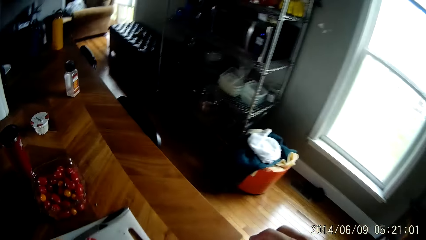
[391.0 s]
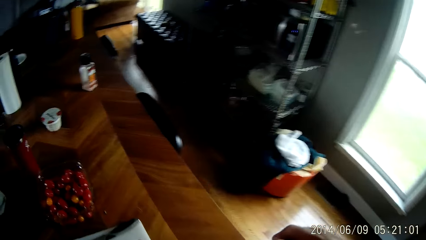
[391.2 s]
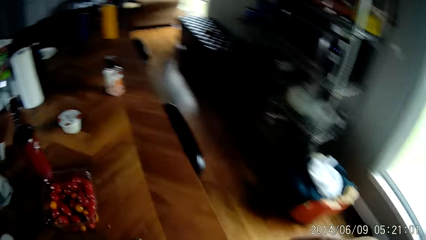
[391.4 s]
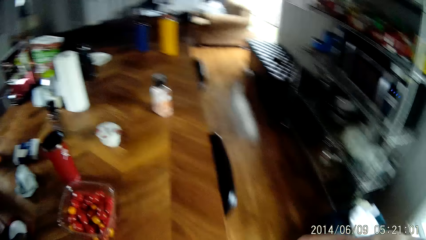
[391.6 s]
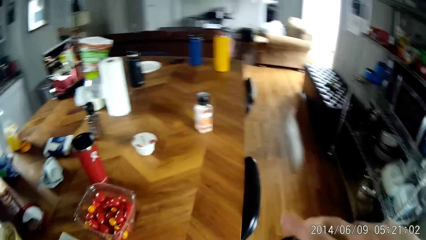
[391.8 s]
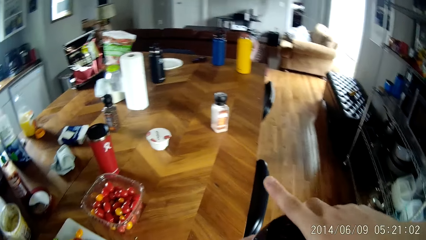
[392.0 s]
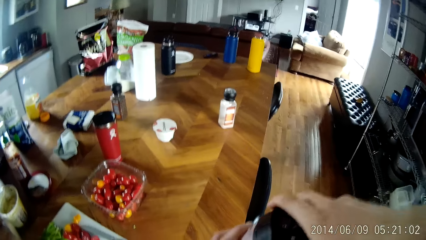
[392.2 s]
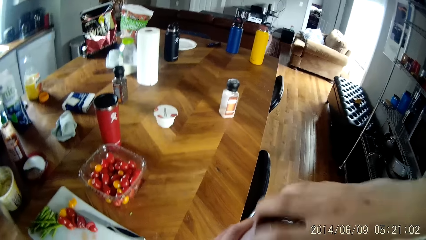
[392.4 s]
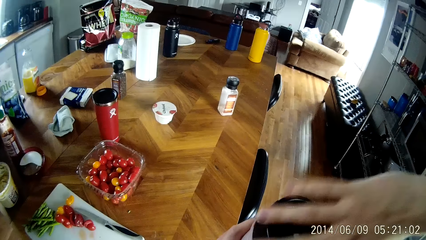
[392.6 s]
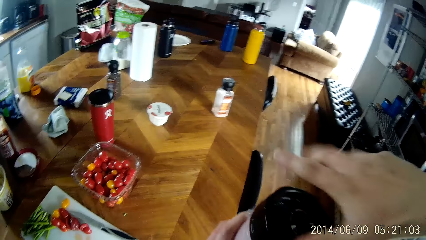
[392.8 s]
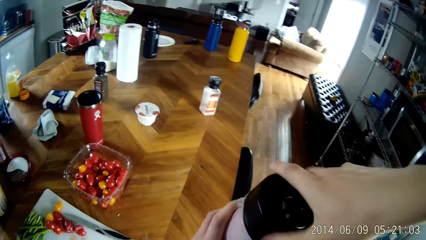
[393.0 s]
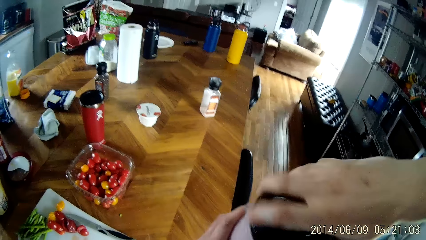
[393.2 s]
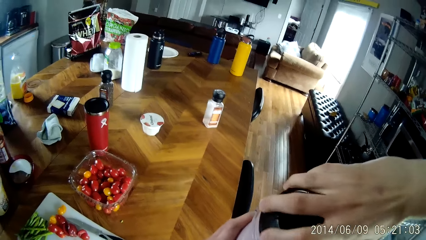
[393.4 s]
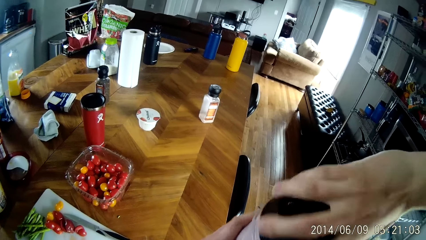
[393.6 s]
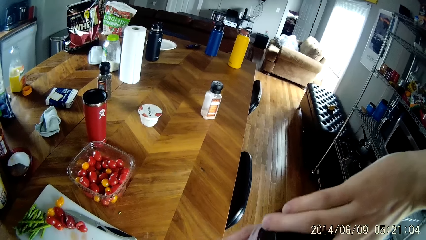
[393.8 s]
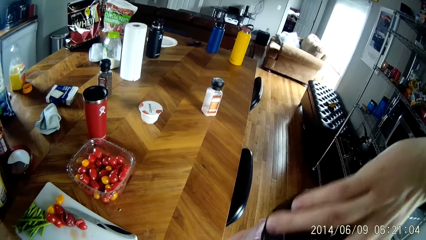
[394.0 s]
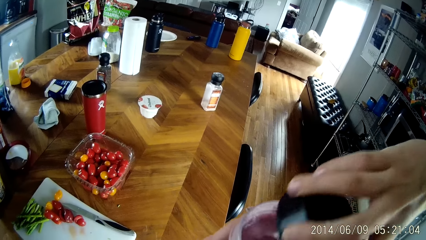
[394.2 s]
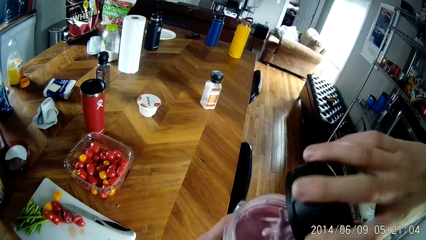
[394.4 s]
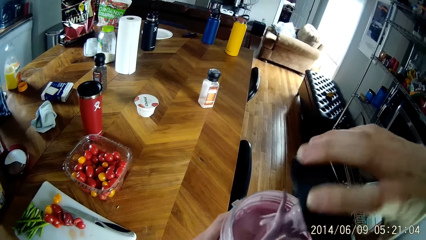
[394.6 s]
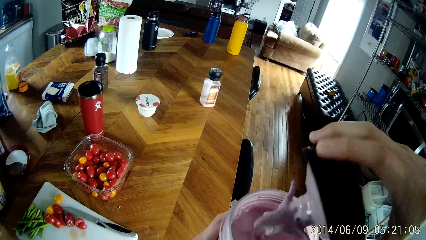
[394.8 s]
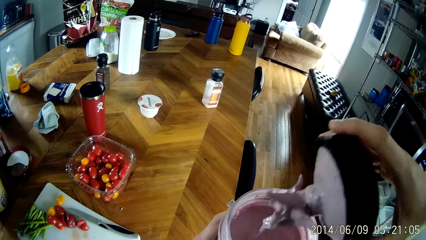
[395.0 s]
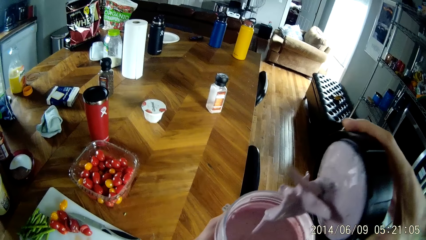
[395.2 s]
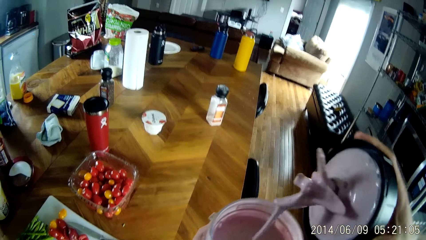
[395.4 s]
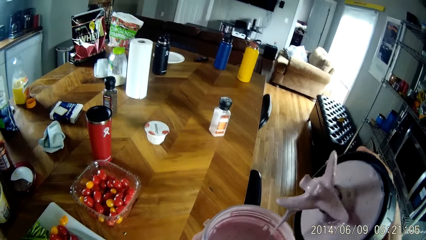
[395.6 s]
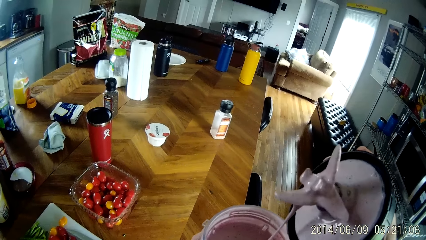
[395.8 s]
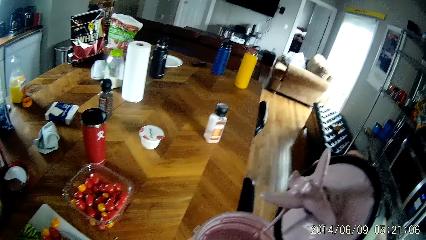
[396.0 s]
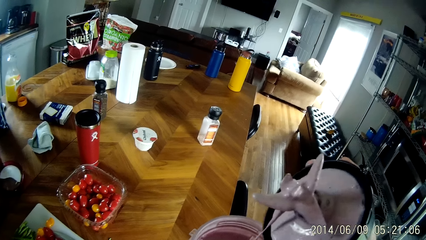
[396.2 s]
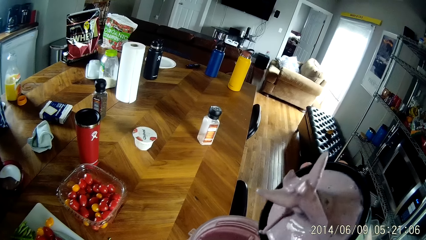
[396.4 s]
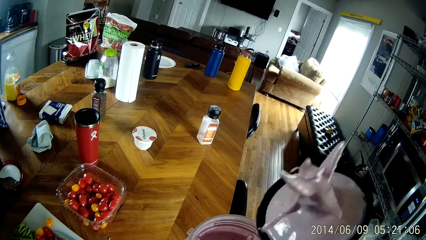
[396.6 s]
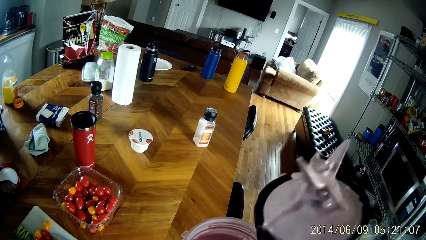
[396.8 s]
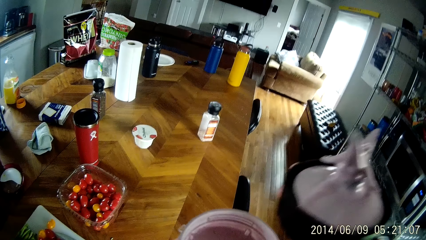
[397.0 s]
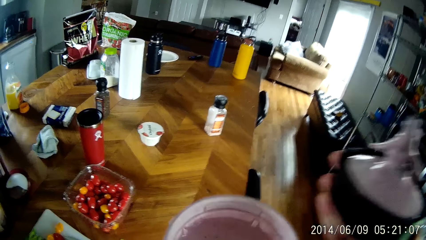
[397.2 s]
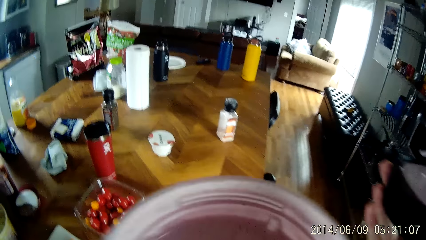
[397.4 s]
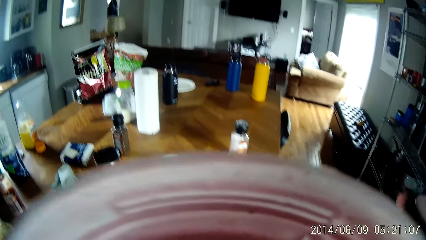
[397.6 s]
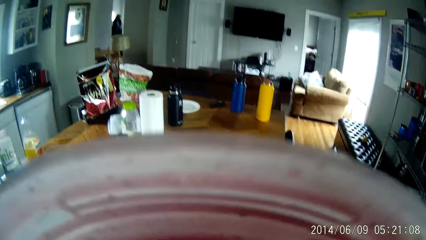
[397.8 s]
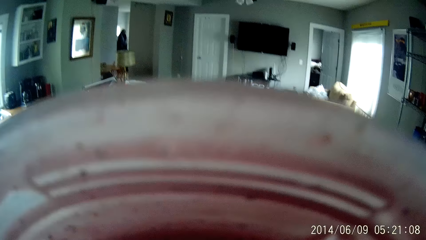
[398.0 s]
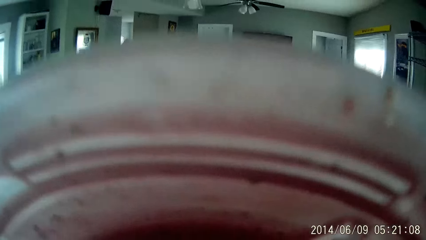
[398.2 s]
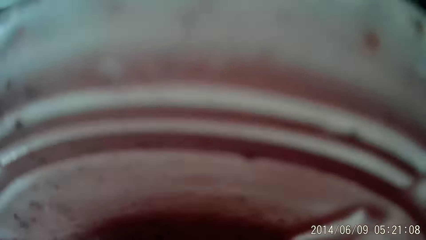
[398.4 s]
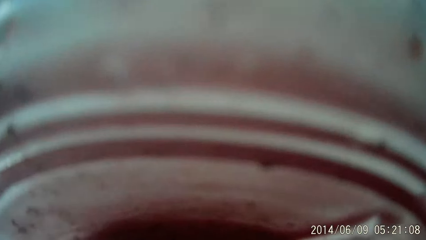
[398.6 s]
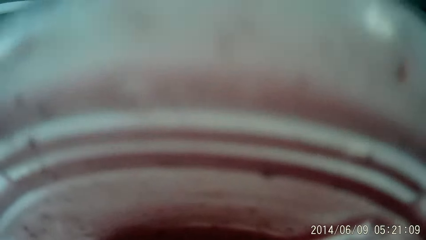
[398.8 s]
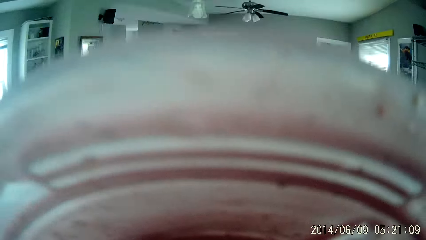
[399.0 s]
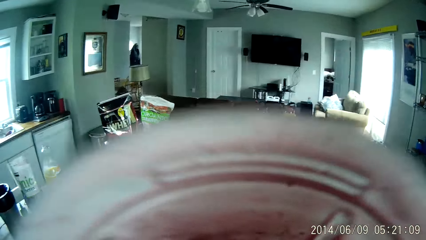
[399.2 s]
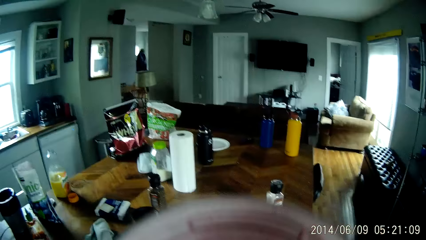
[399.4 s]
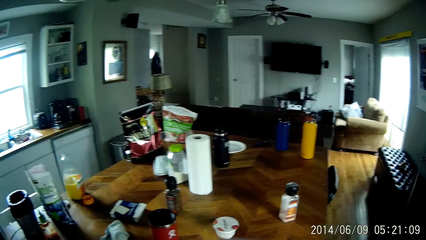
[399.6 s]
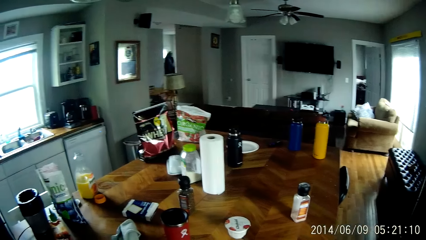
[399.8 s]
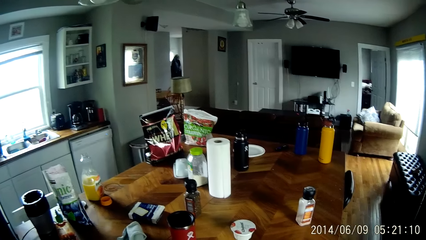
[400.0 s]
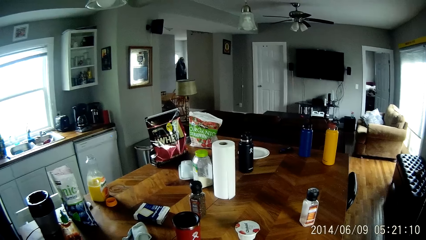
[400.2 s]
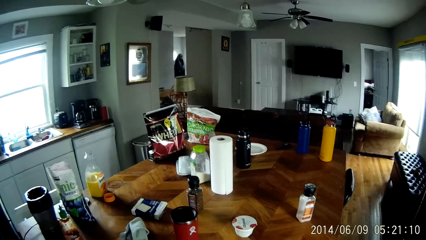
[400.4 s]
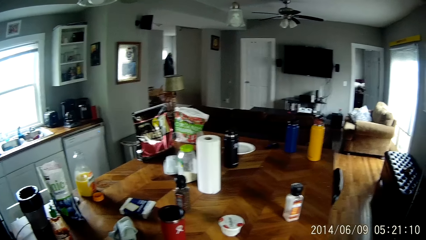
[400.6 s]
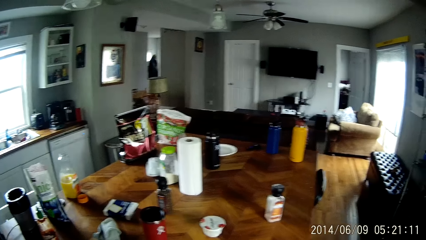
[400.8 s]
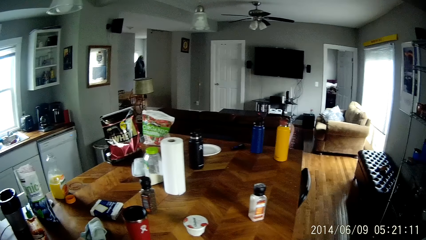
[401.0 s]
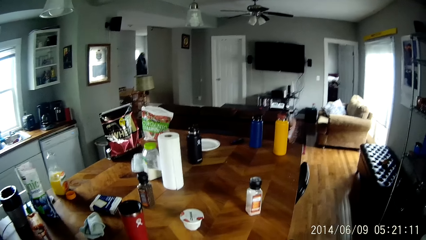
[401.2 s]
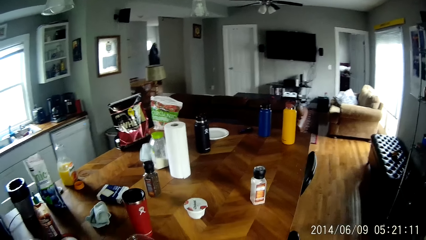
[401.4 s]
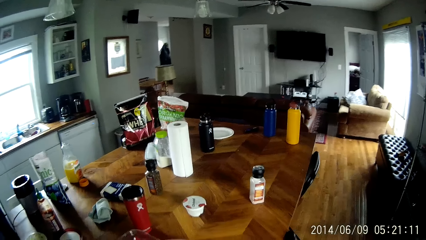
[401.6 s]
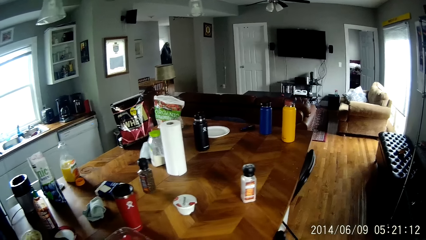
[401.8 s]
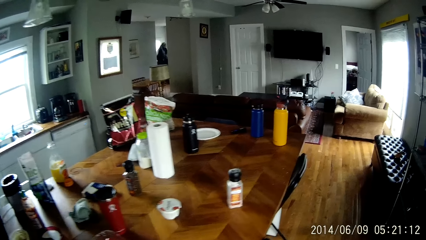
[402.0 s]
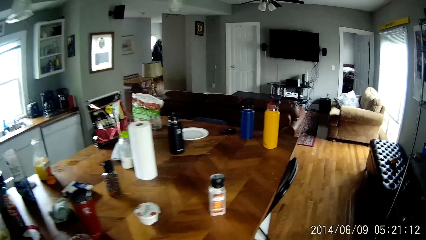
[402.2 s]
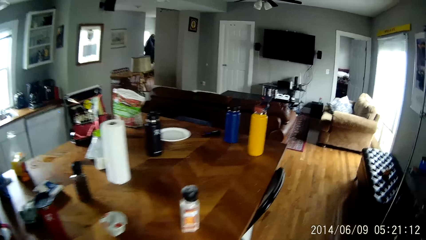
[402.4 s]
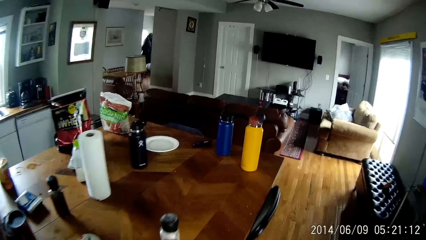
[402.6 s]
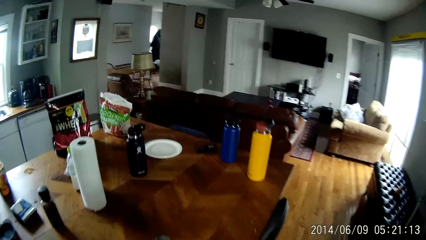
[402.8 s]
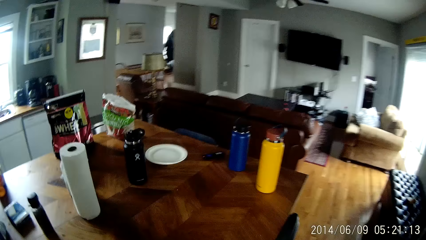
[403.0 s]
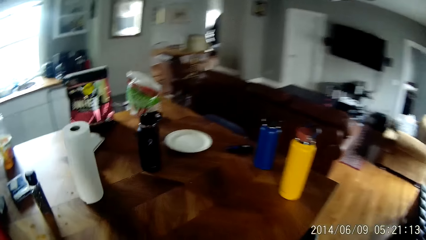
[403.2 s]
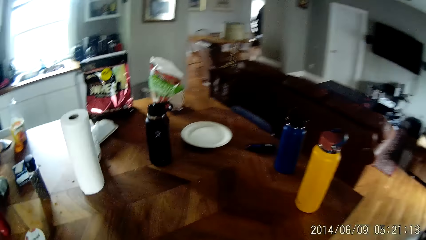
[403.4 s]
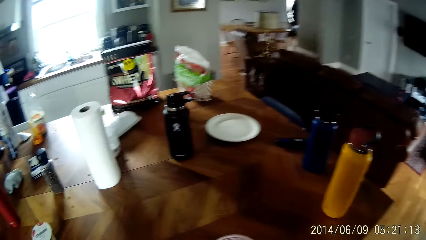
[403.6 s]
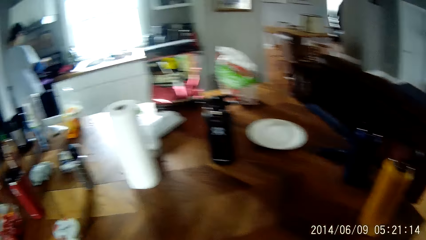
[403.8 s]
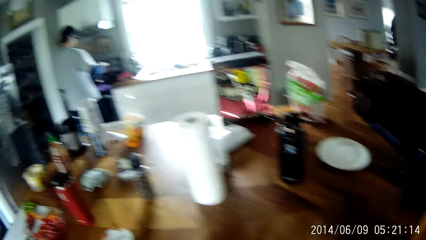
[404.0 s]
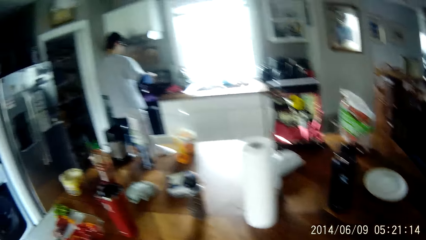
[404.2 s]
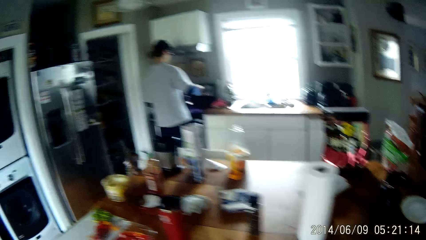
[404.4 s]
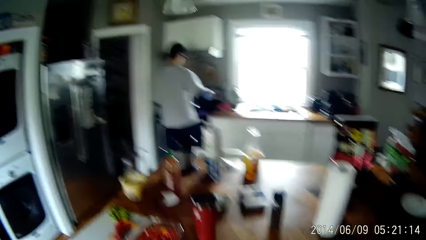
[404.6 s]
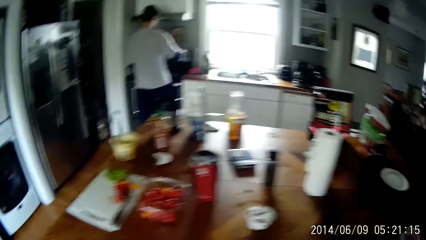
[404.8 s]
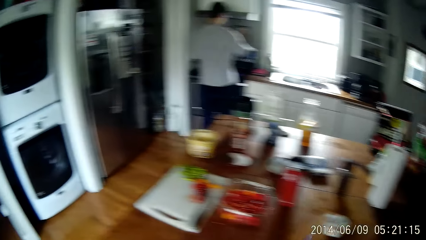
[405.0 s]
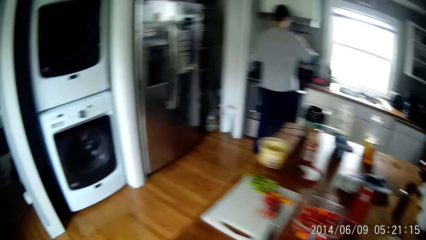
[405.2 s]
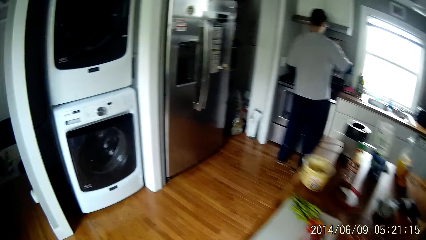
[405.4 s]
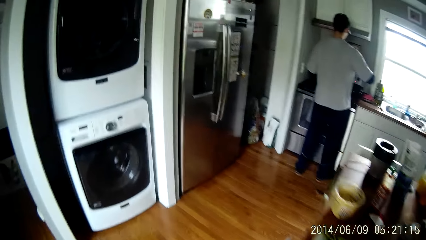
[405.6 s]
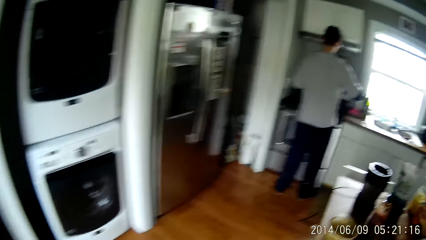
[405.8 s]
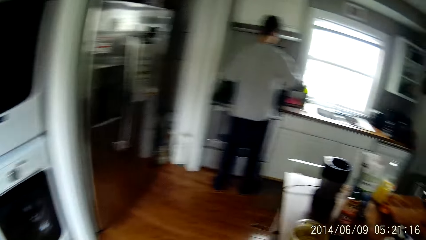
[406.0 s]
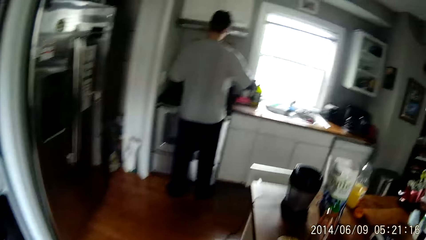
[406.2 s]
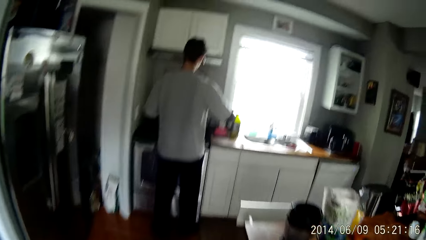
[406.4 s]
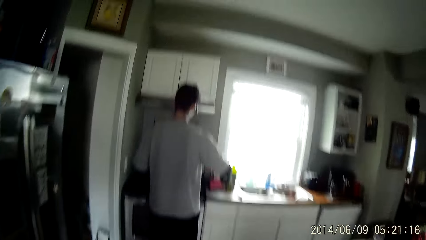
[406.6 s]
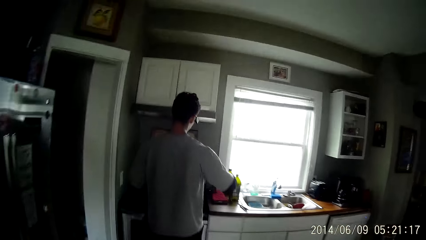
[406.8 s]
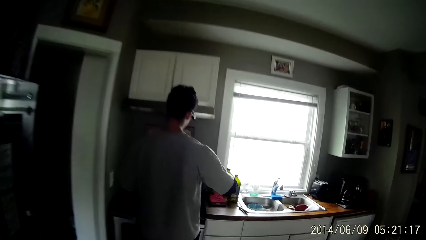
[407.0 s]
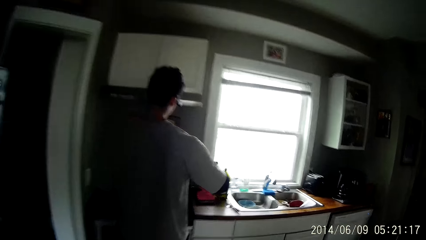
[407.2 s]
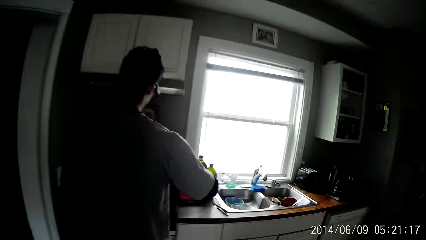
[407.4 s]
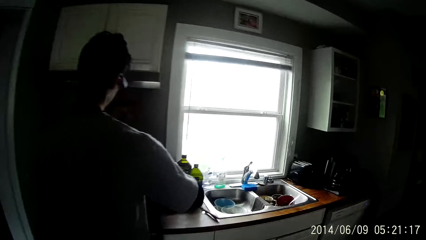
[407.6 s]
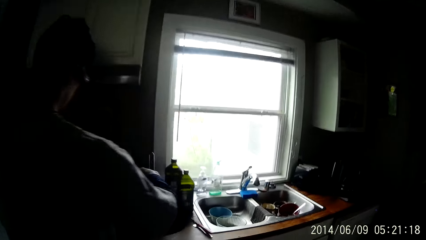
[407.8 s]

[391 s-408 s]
The camera wearer removes the cover-blade compartment from the base of the cup with his left hand. He brings the cup closer to his face with his left hand. He moves around the house.
